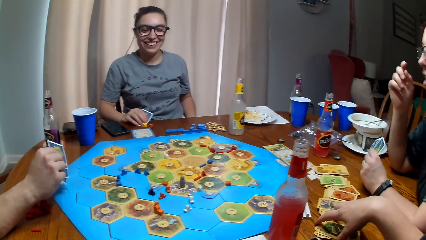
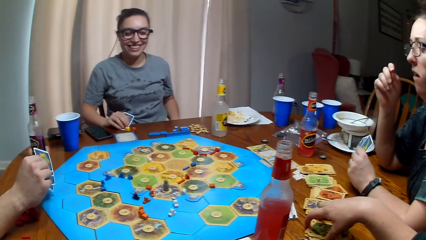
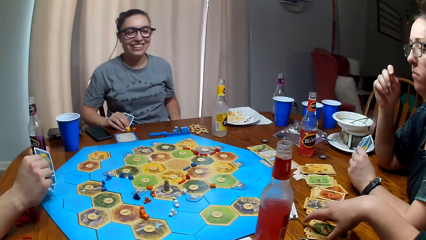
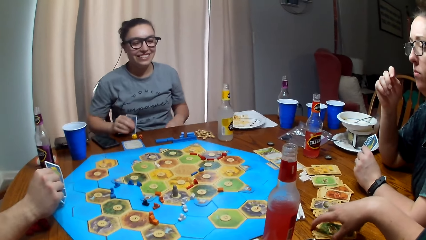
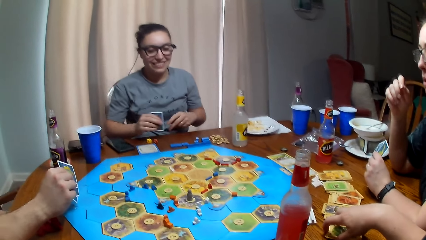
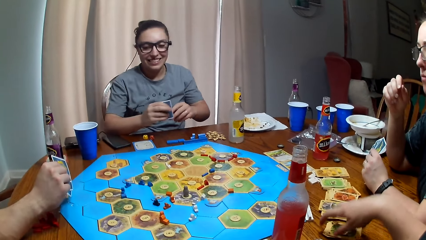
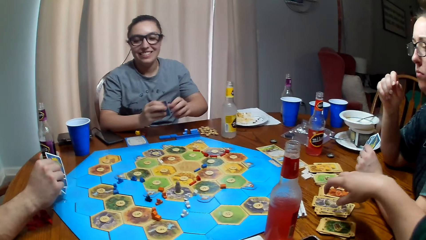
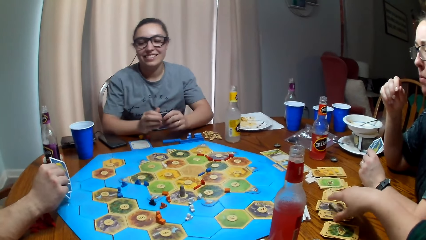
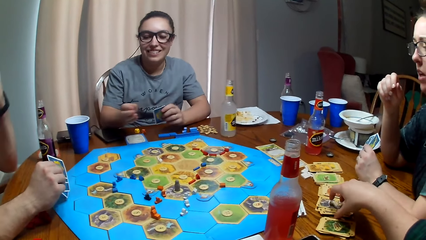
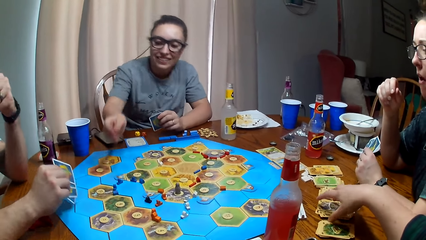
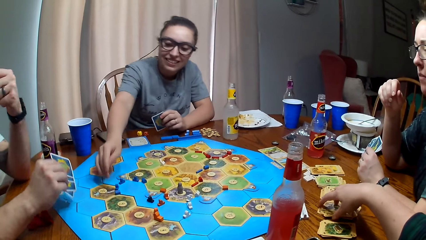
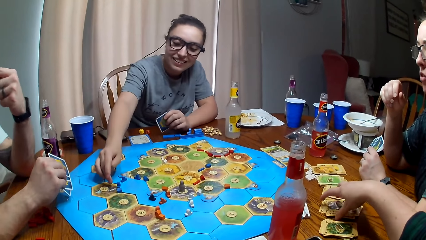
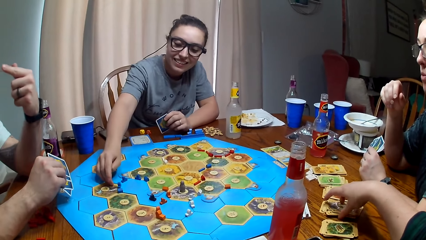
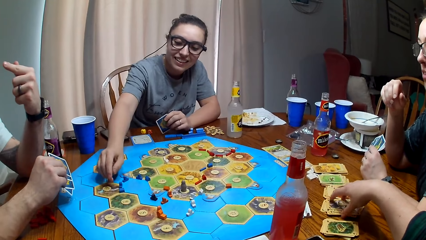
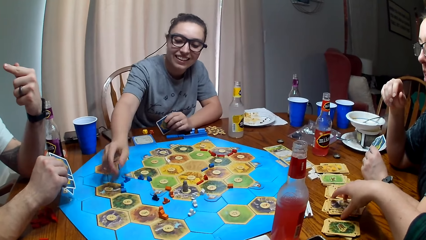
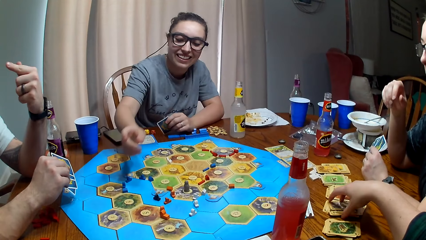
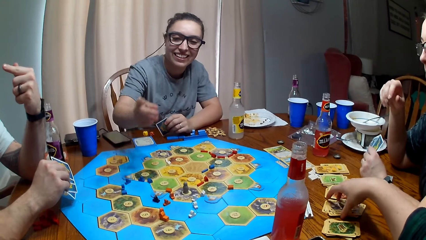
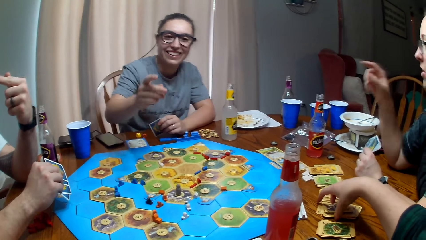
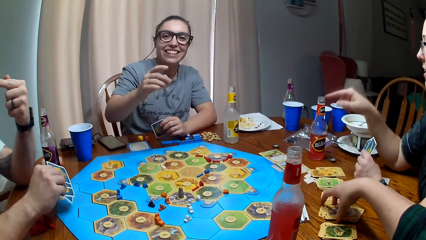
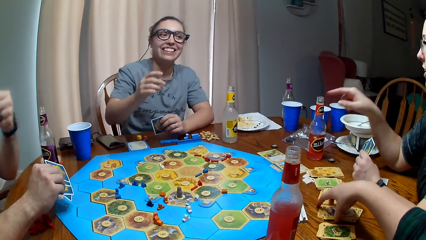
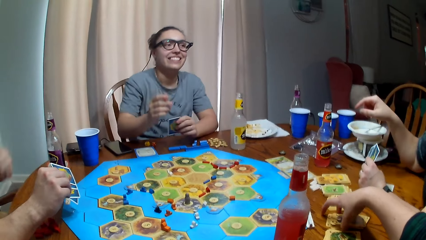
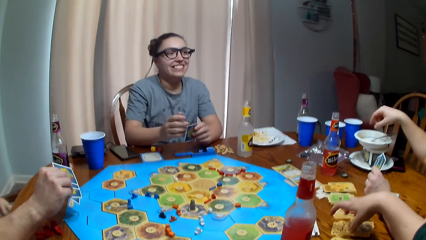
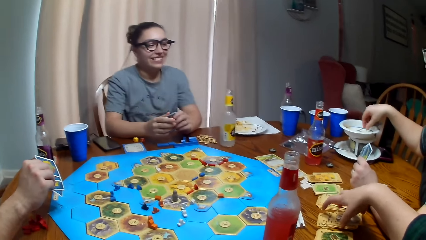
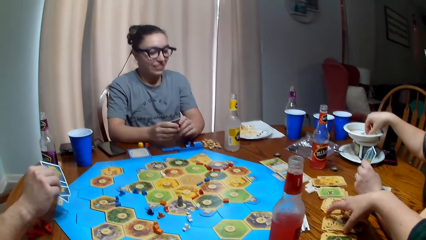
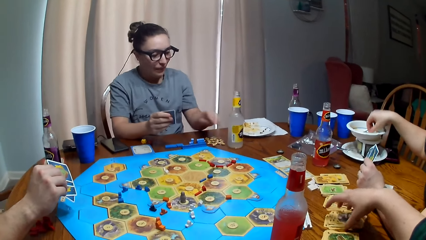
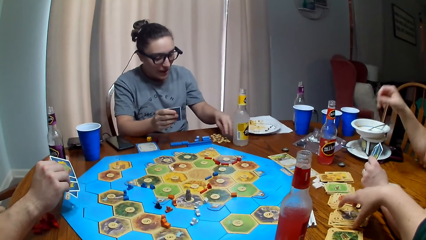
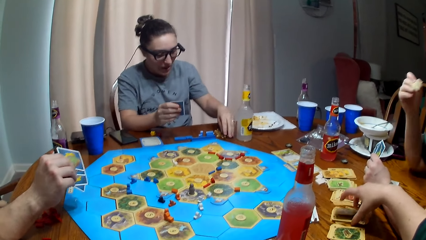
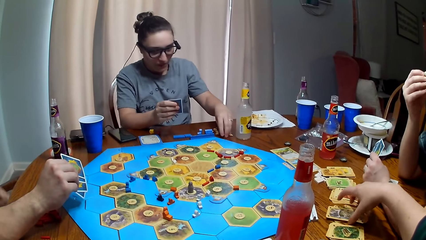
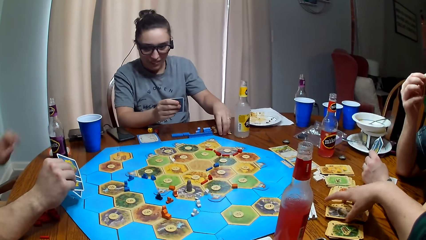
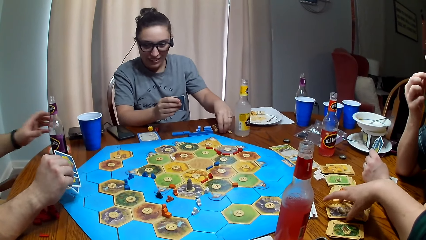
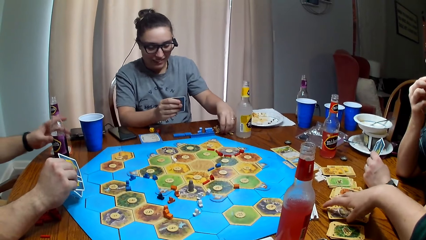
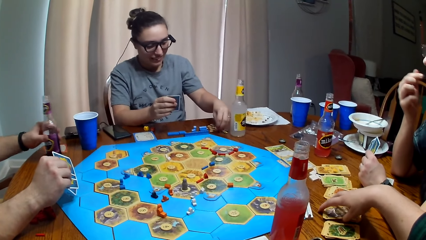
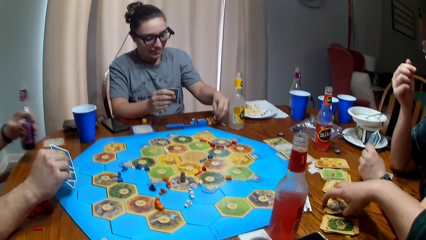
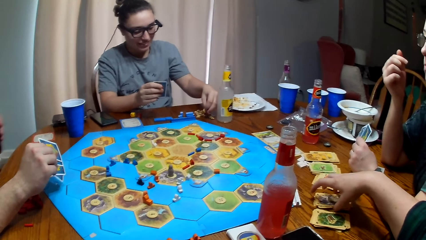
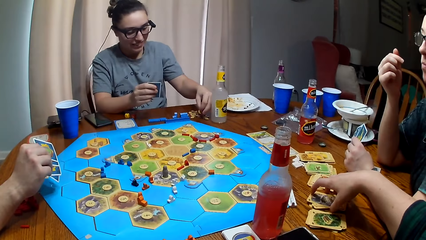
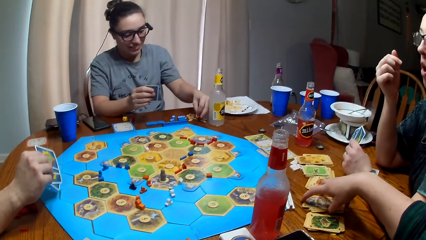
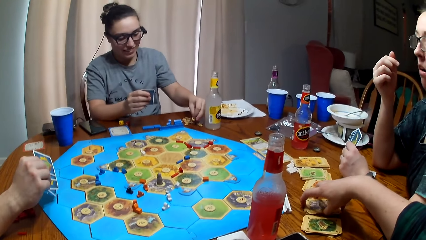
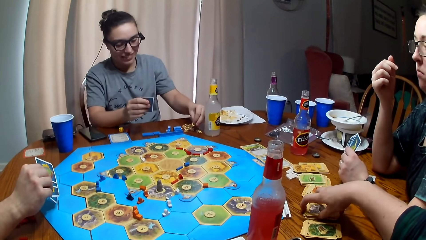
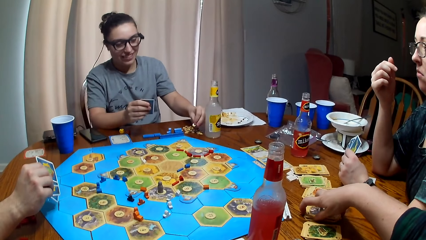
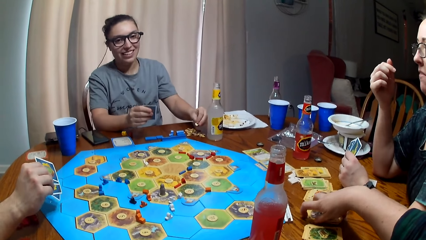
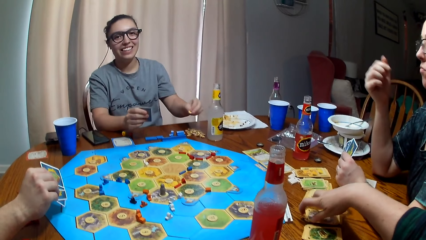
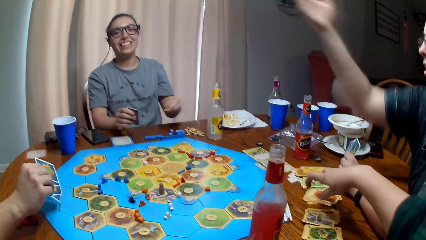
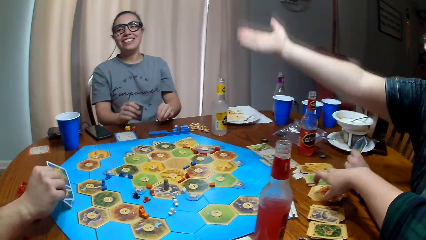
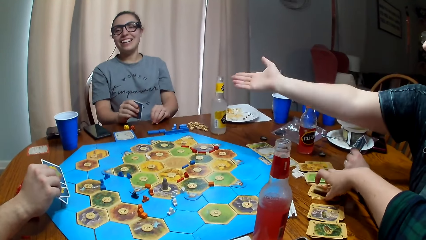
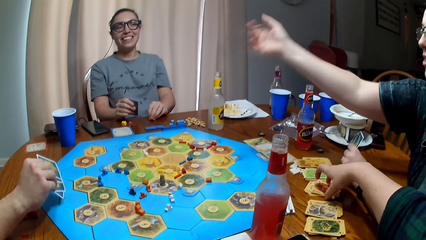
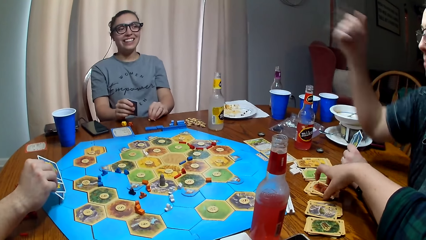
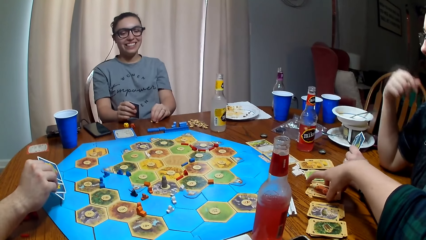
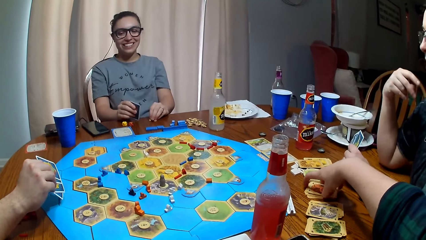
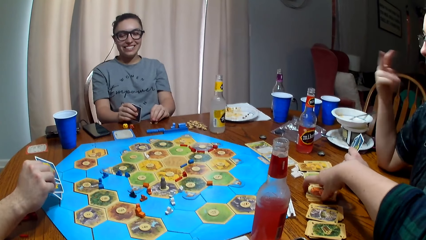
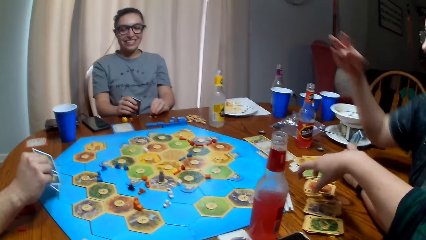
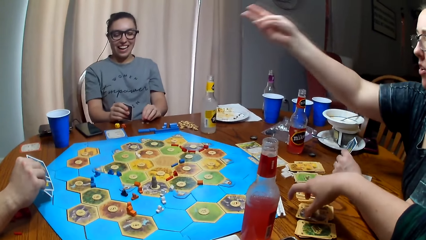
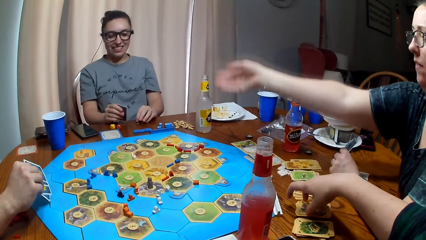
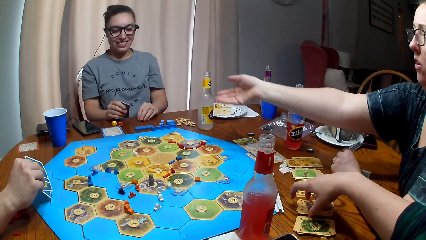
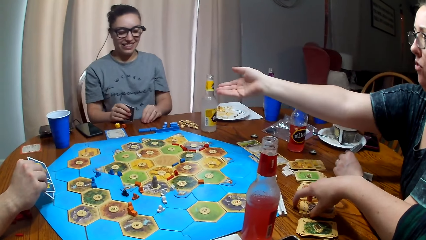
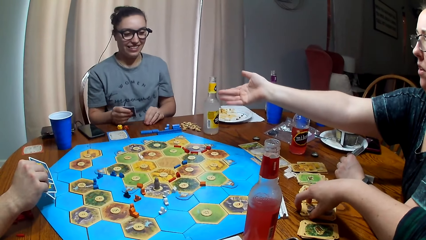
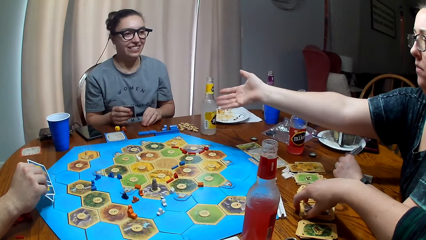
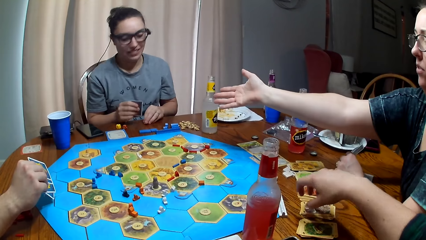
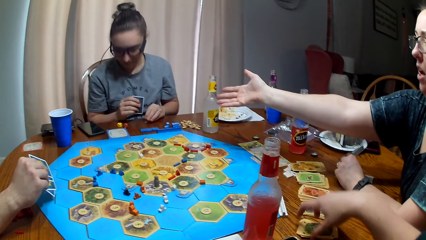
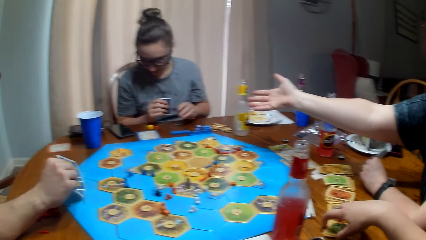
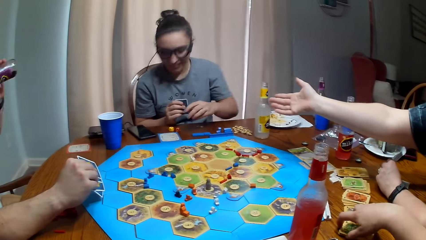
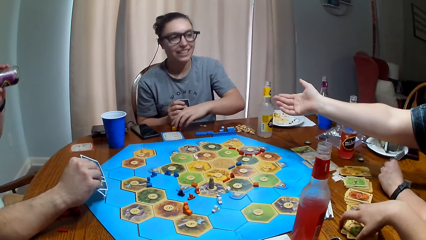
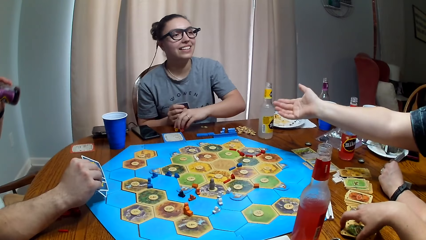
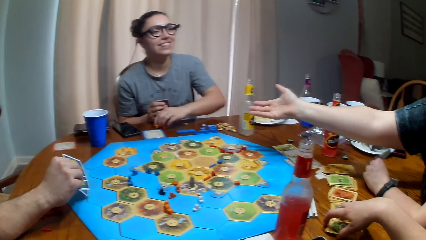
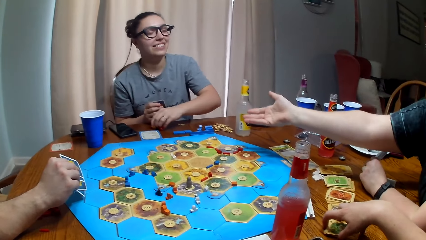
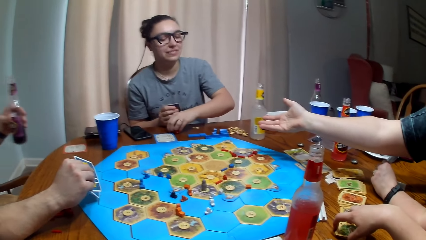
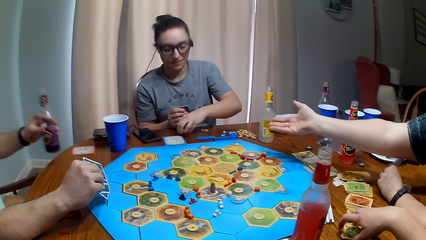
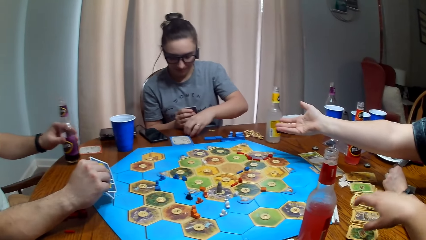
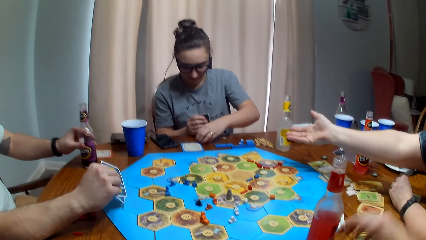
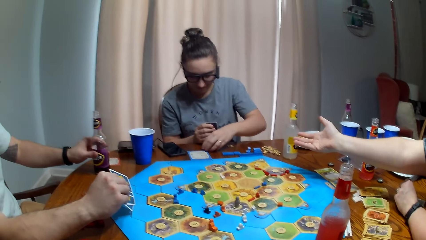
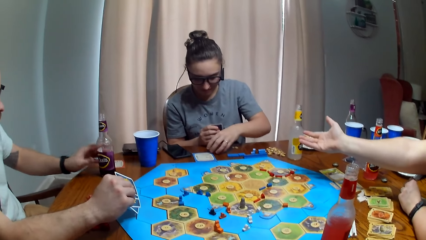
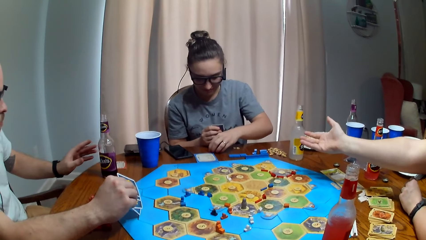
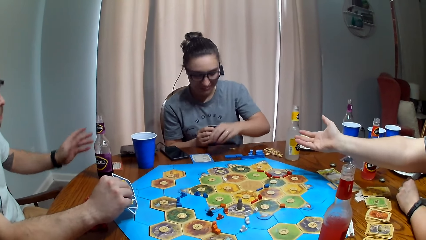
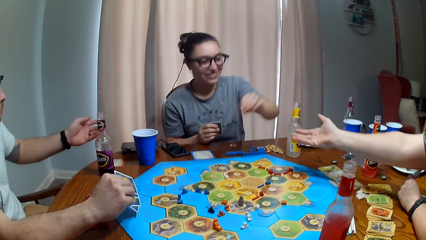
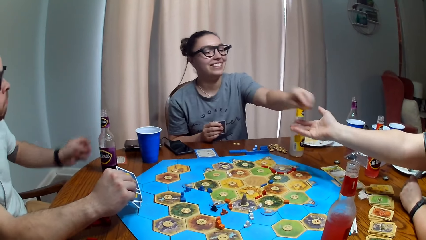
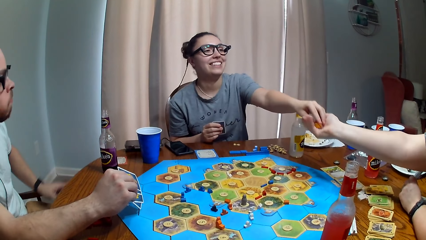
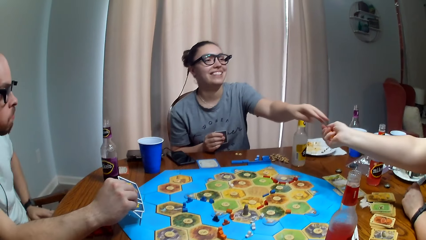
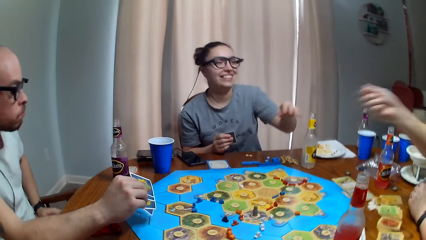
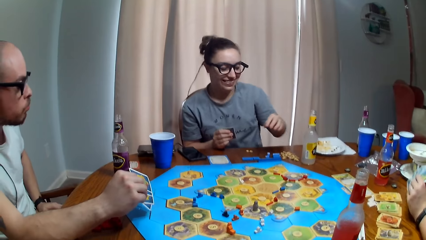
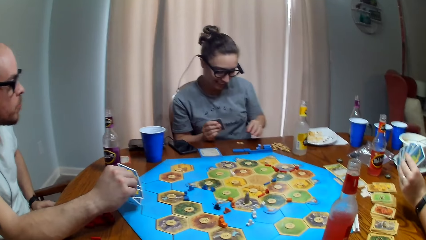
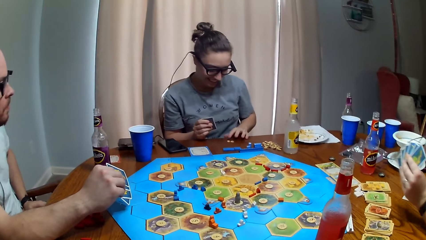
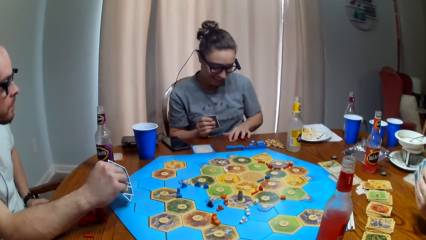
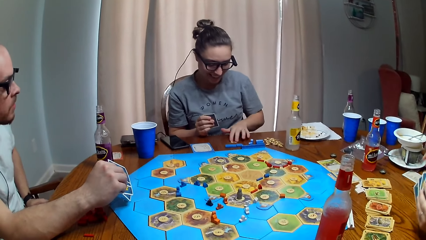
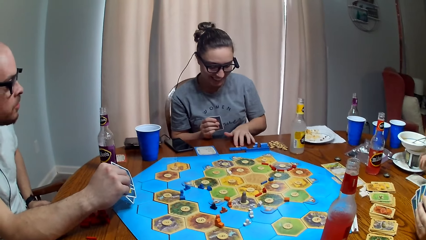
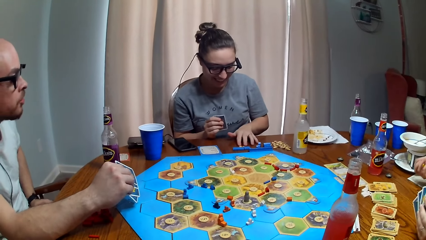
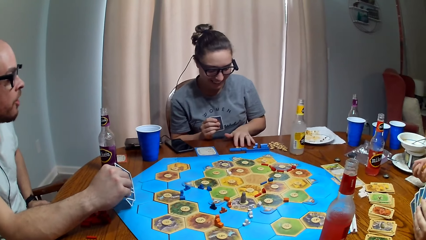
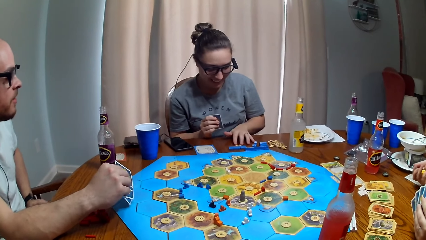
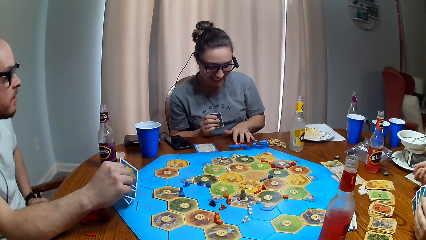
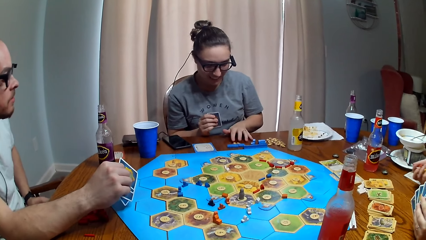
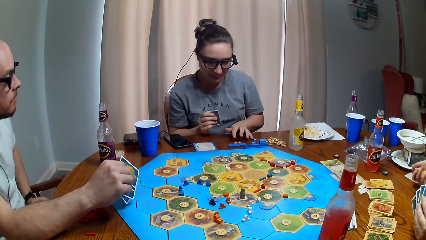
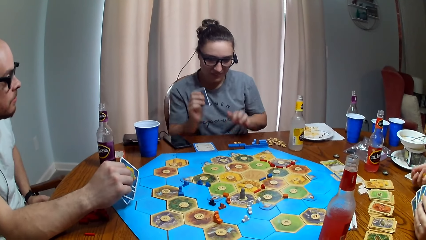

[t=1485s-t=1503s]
The camera wearer talks. A person talks. Another person picks up a crisp from the plate. The camera wearer talks. A third person picks up coins from the table. The second person talks. The third person gives the second person dice.
